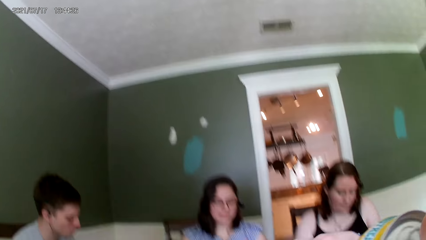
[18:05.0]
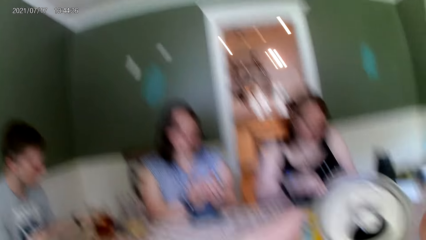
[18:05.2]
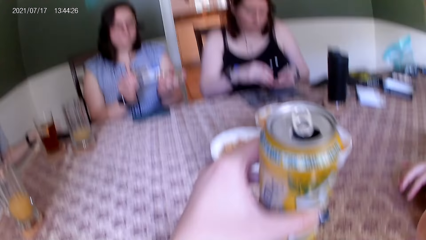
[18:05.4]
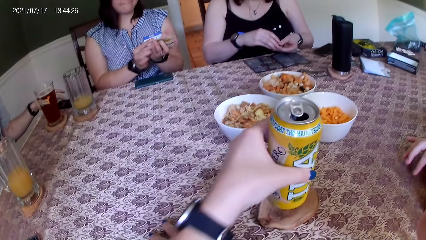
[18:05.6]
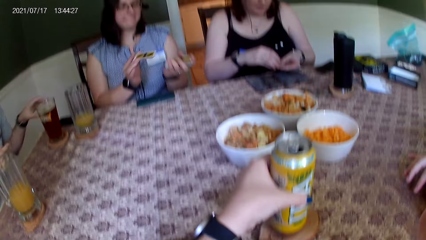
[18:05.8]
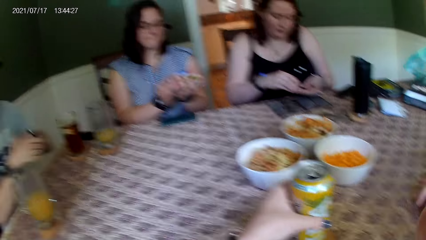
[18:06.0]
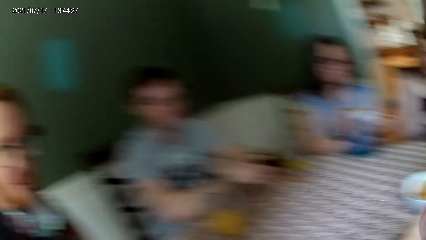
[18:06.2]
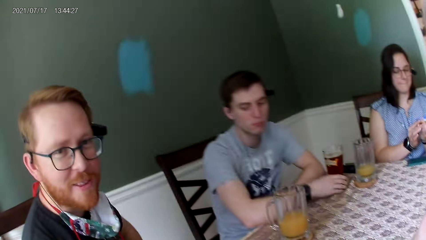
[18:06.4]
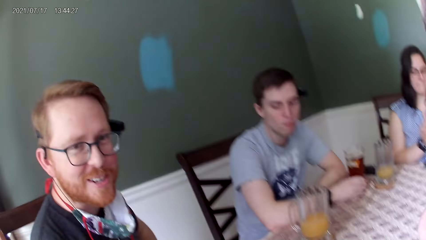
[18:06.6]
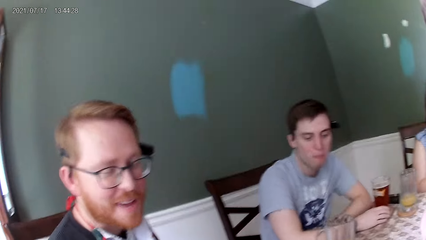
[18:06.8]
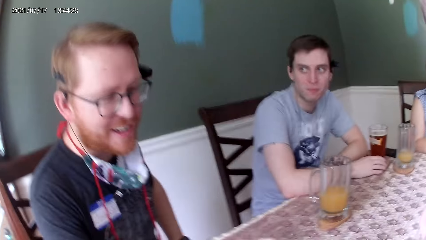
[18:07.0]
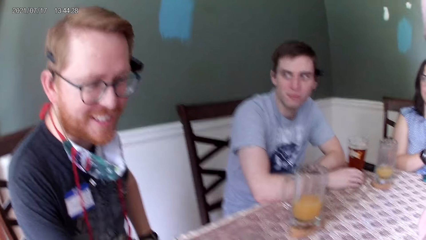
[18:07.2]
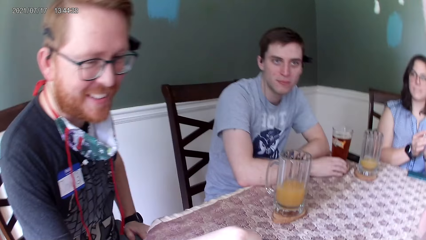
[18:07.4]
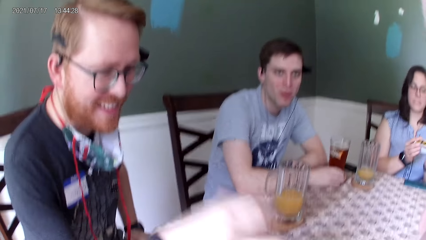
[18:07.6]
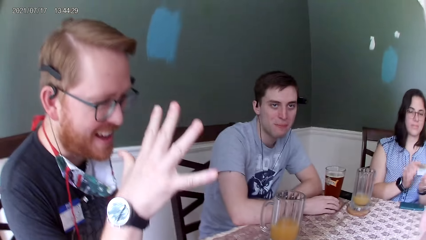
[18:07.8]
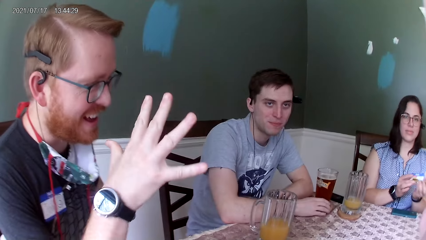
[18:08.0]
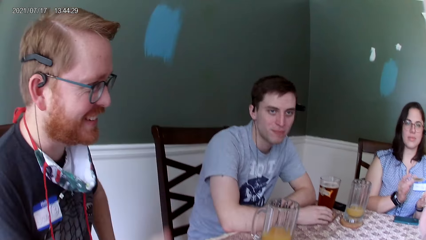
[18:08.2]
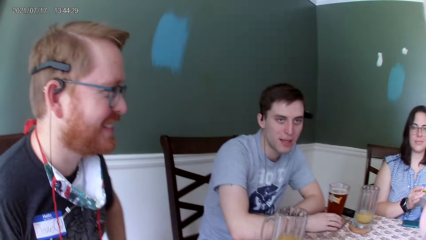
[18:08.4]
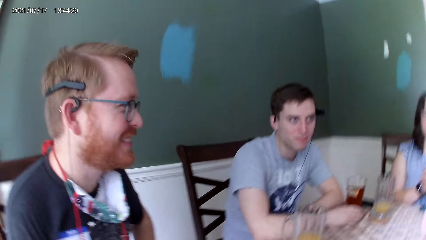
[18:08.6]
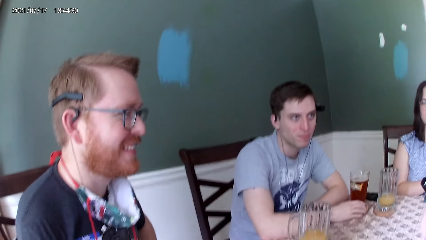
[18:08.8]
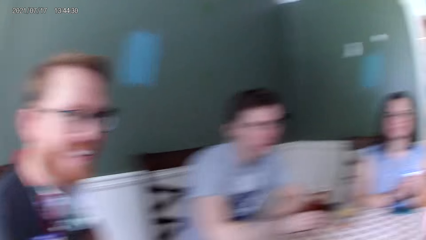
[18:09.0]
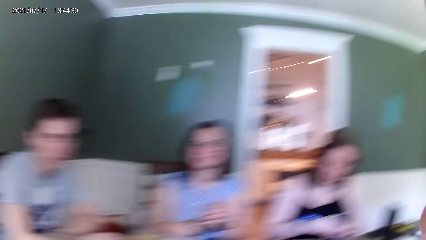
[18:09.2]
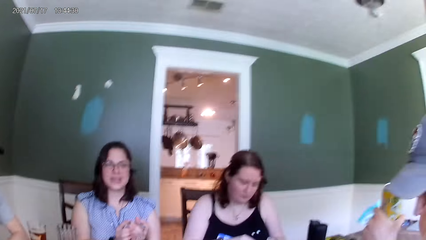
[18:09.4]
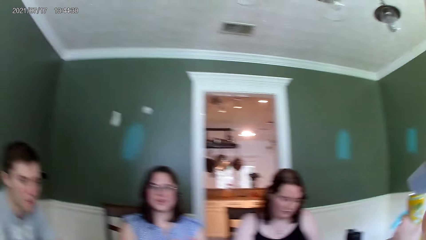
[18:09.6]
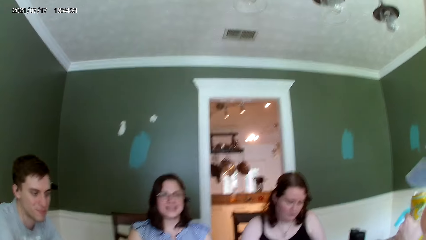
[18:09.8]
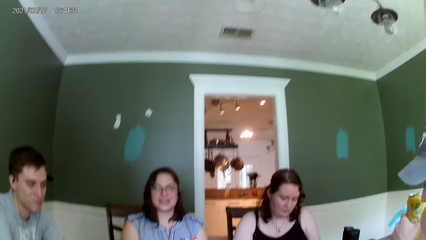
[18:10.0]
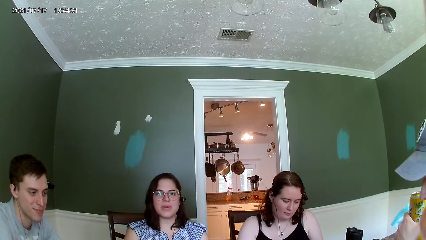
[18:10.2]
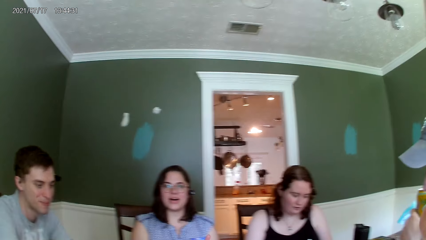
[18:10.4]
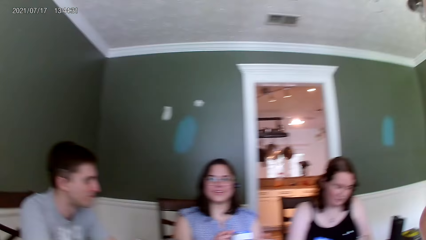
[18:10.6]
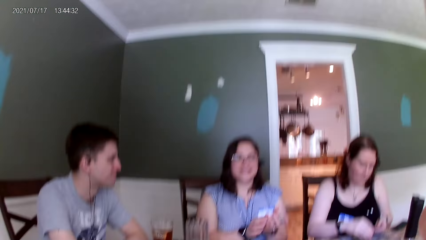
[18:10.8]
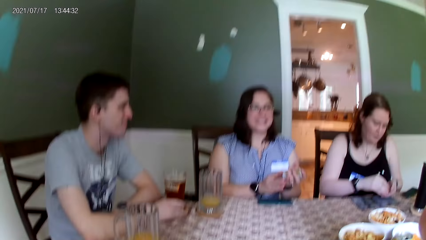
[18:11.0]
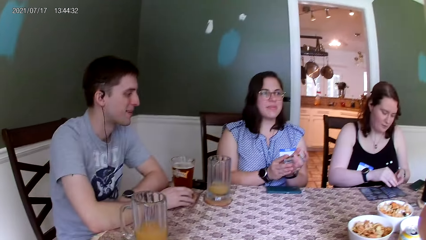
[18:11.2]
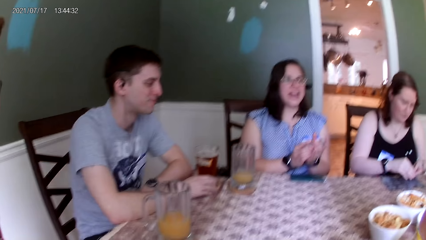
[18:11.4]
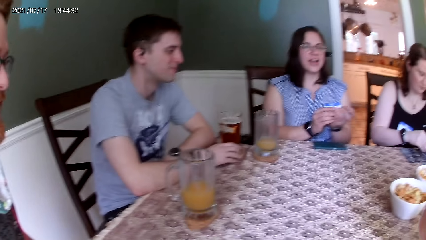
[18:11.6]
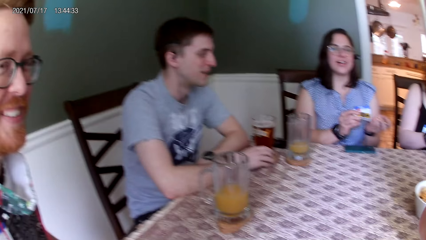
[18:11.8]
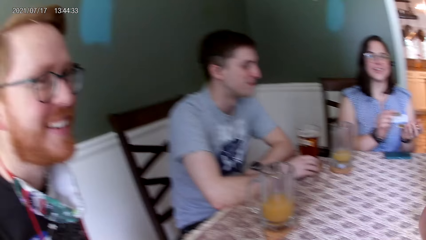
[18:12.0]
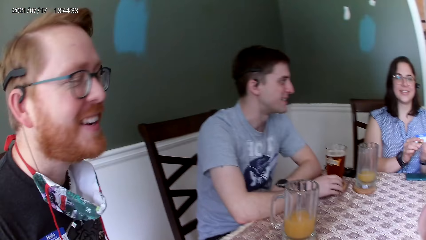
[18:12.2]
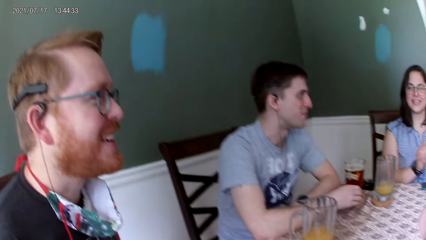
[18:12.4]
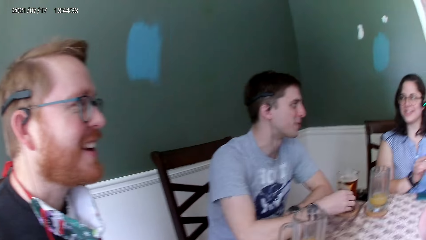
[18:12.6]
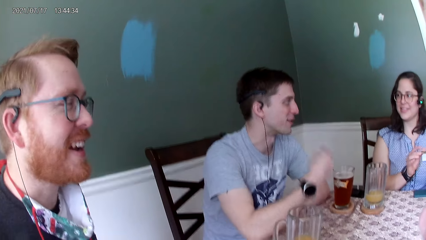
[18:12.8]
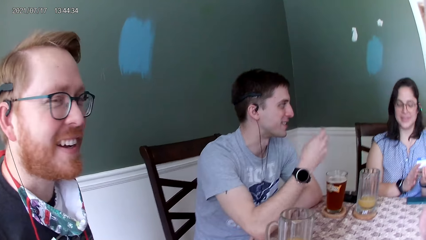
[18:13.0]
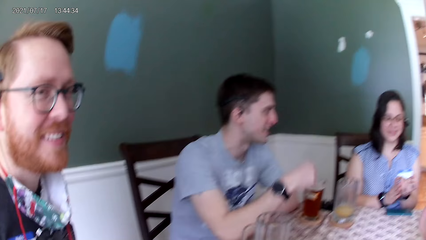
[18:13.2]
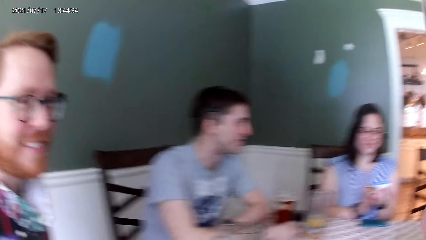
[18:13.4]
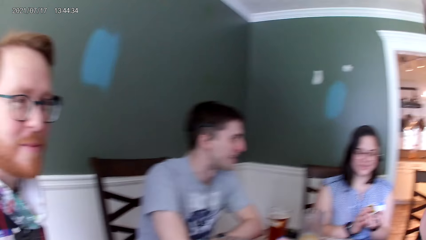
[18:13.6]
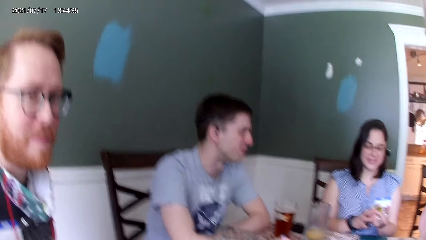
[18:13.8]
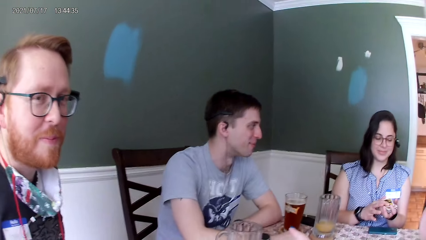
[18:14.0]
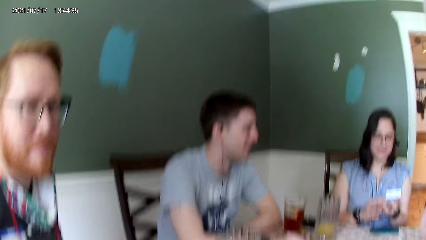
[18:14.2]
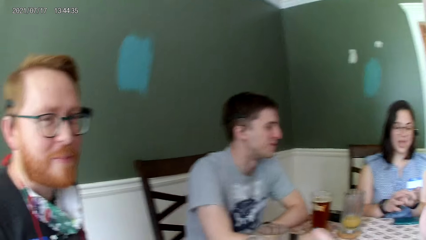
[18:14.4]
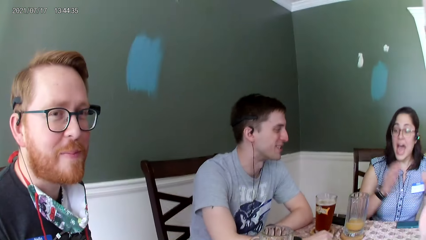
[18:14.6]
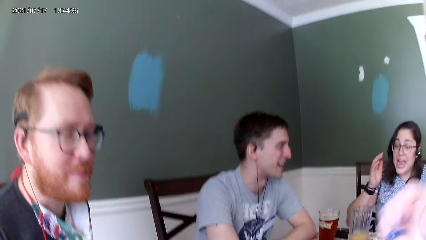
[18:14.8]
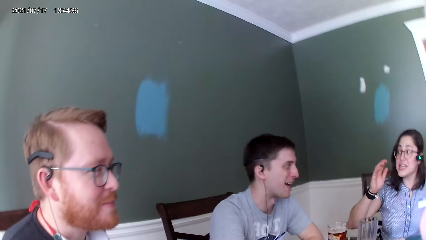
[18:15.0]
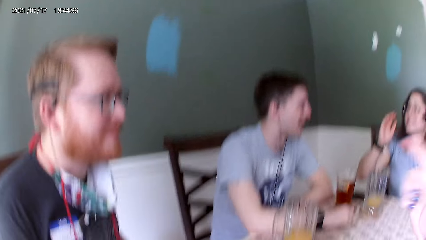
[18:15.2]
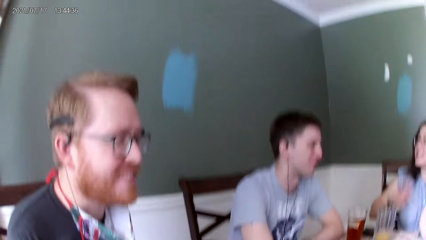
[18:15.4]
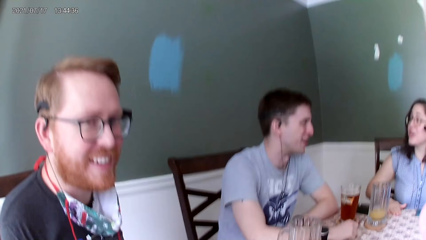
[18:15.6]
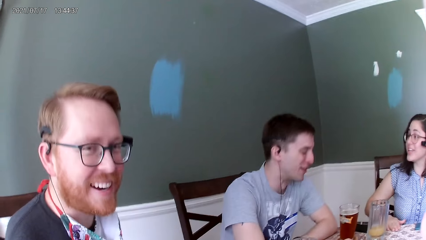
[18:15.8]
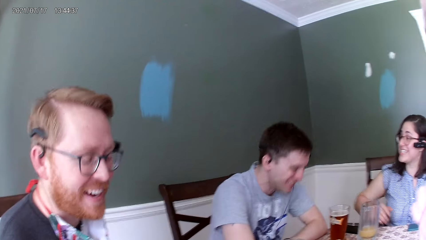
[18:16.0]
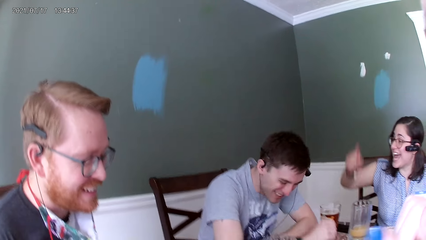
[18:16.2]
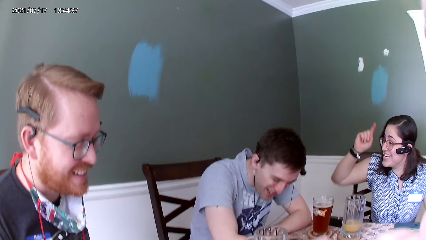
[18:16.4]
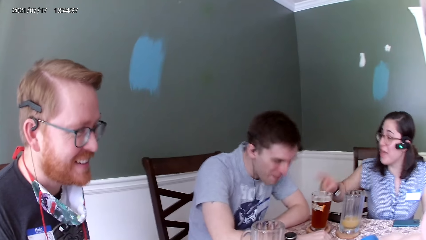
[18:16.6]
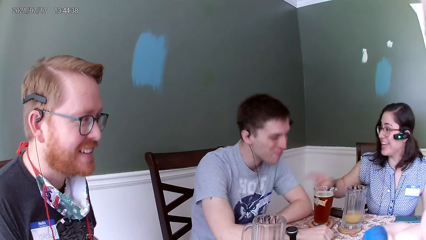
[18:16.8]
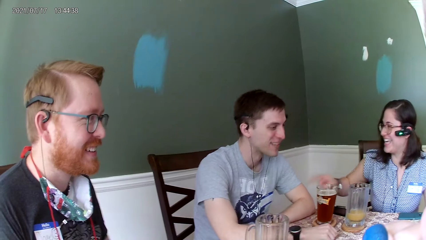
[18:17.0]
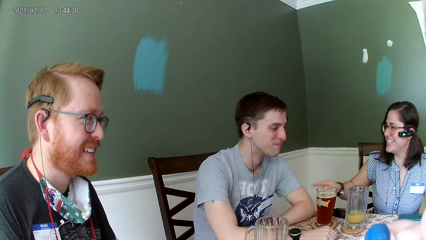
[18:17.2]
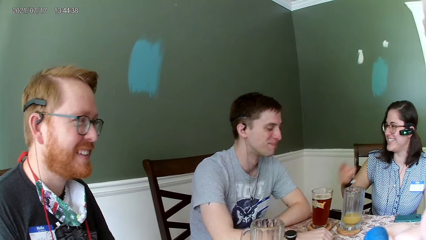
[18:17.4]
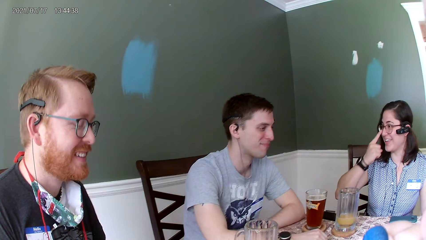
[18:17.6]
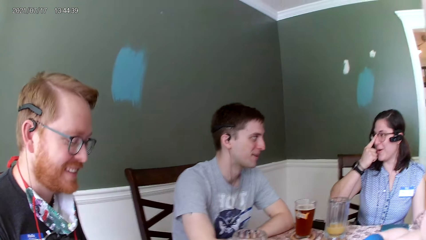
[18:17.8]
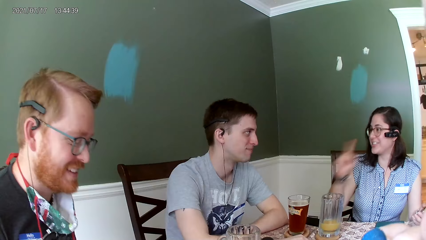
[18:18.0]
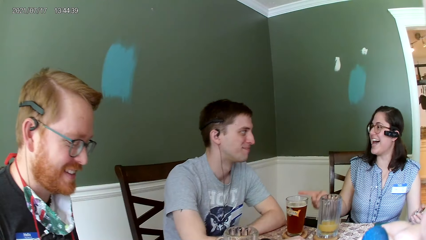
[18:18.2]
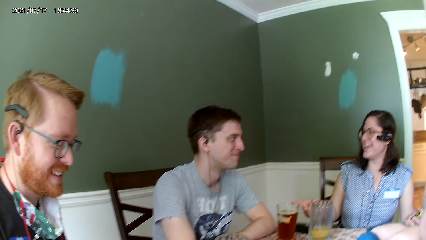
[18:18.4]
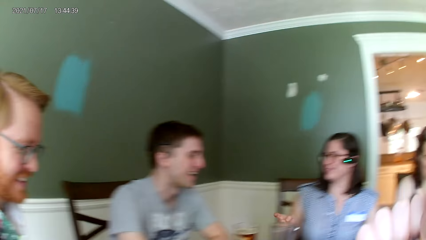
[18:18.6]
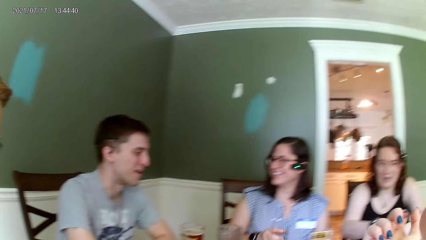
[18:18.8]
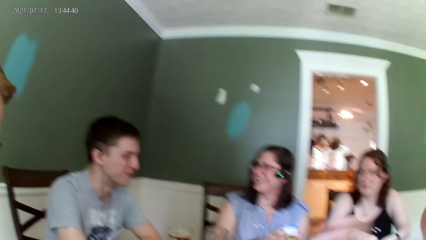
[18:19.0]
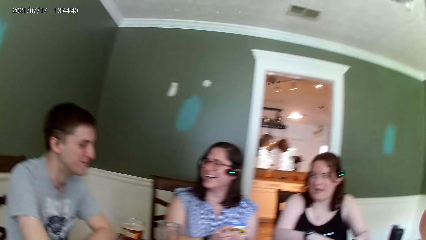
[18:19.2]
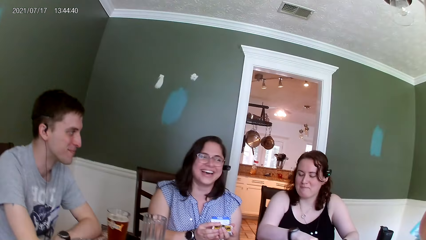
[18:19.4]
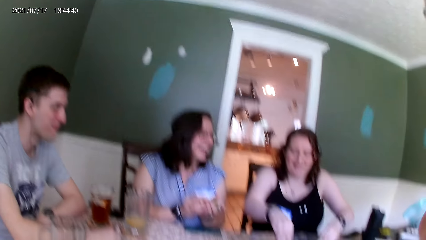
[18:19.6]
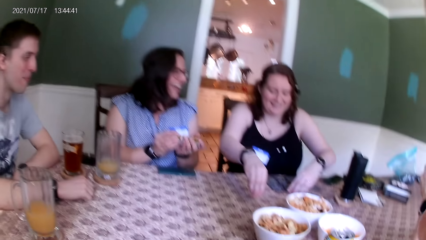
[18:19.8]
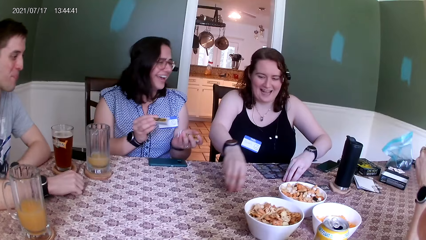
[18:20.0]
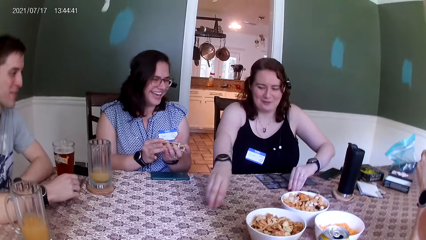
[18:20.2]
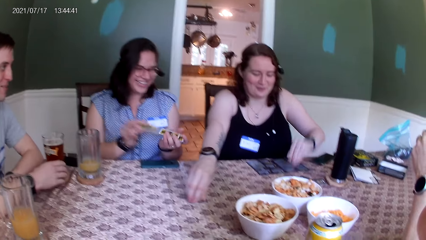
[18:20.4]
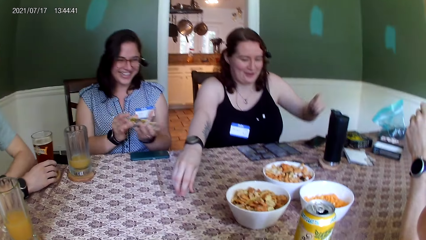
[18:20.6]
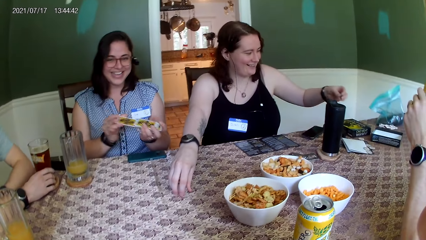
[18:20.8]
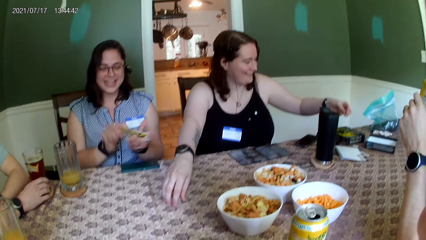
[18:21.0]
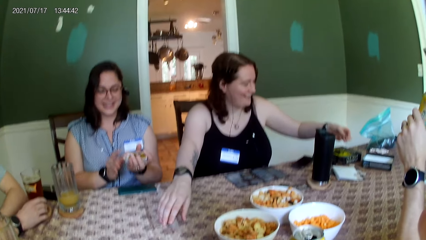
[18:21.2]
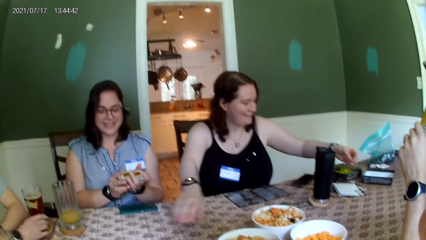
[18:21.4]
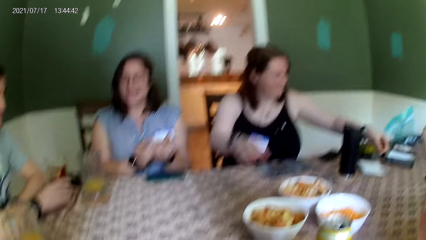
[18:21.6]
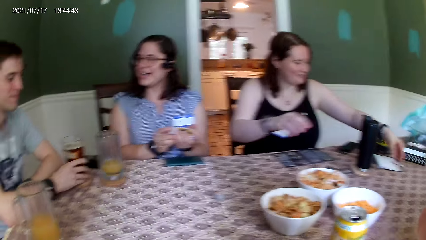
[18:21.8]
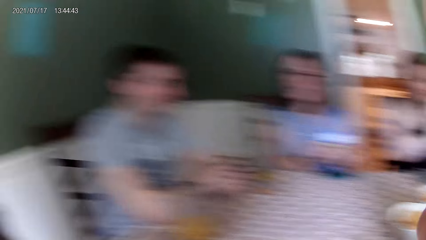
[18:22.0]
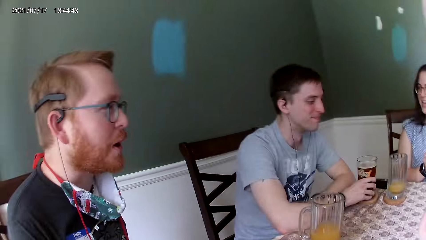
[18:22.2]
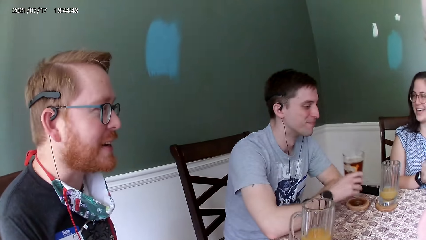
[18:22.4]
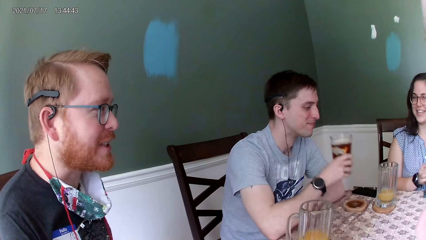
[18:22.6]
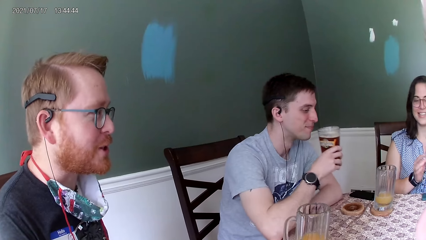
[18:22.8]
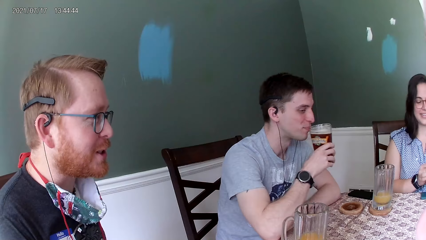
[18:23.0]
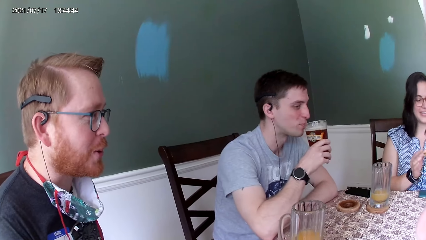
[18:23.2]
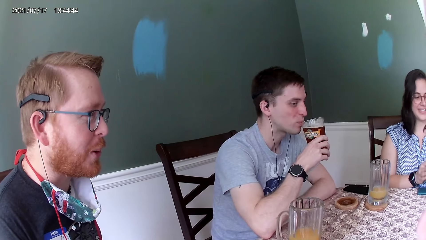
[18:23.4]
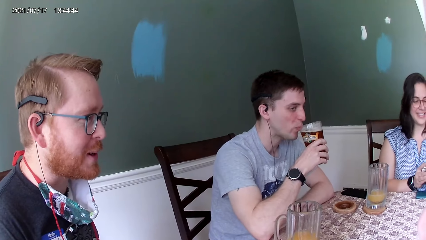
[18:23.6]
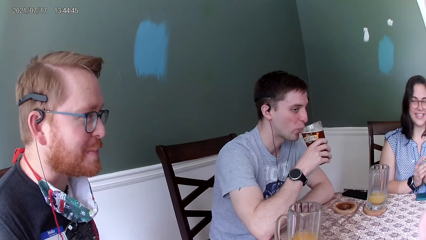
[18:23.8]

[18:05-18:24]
The camera wearer places the can in her left hand on a coaster on the table. She stares around and interacts with a man. The man picks a glass cup from the coaster on the table with his right hand.
